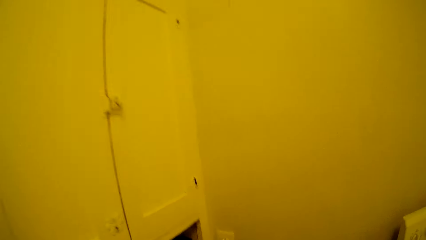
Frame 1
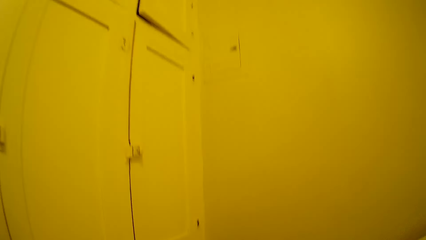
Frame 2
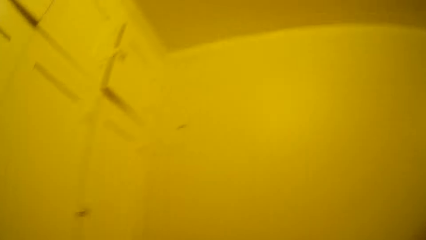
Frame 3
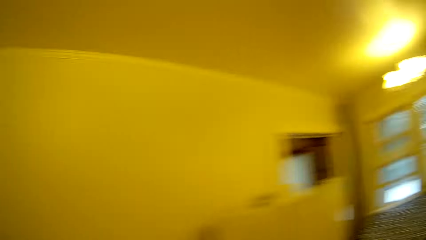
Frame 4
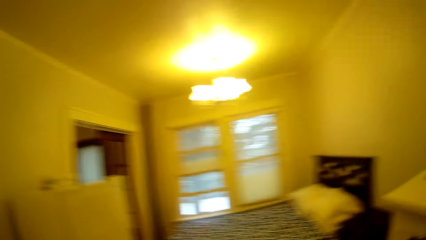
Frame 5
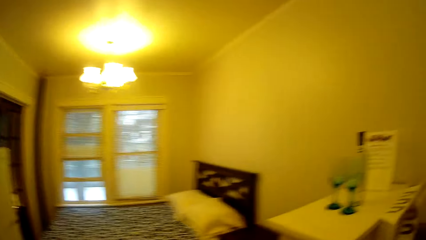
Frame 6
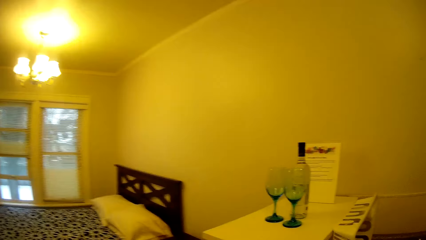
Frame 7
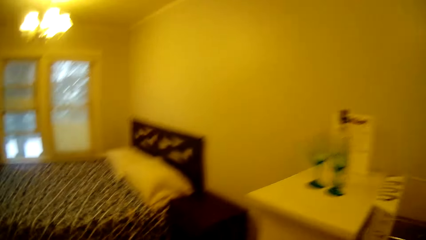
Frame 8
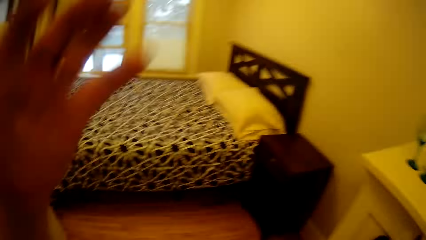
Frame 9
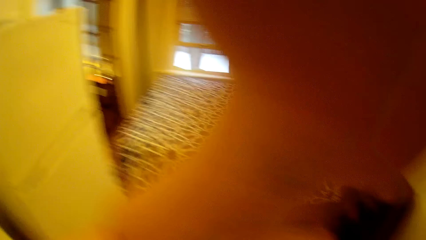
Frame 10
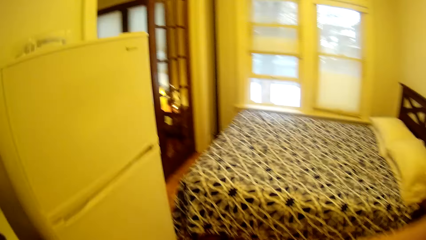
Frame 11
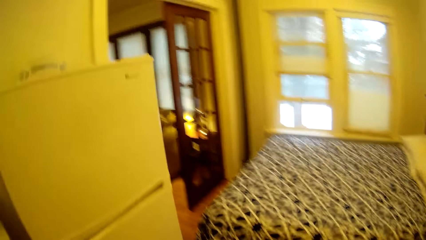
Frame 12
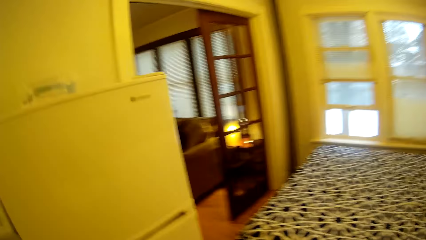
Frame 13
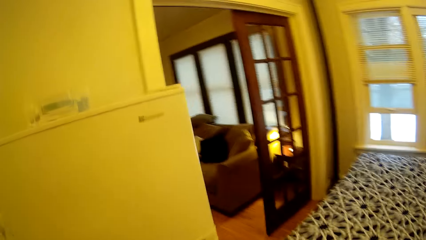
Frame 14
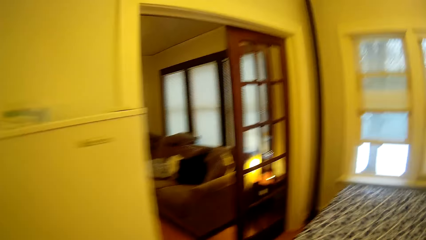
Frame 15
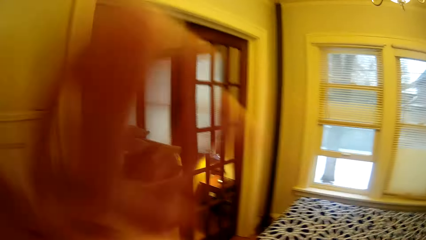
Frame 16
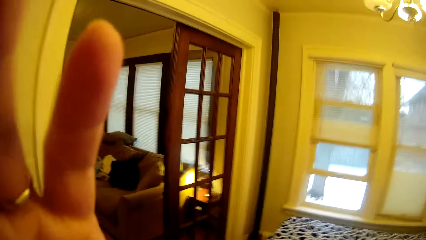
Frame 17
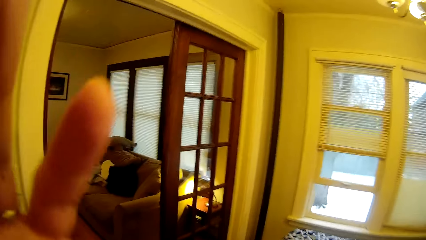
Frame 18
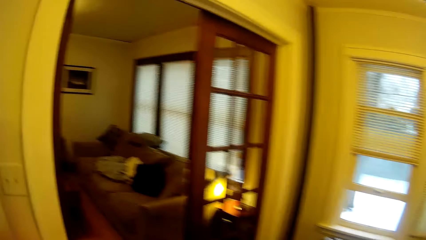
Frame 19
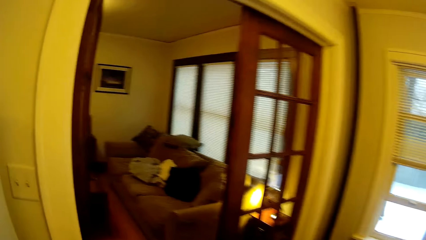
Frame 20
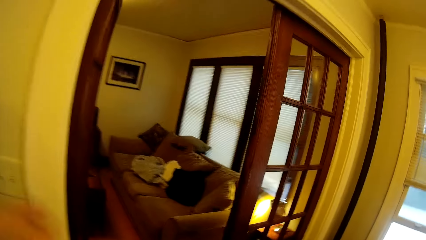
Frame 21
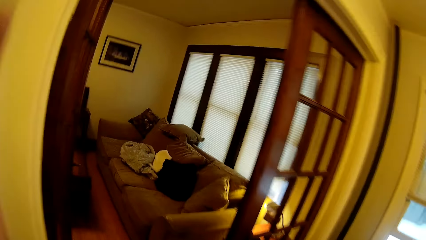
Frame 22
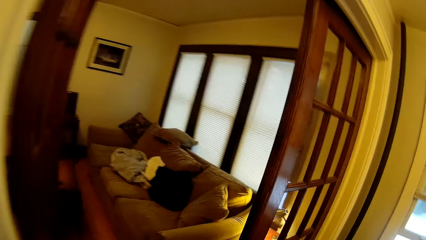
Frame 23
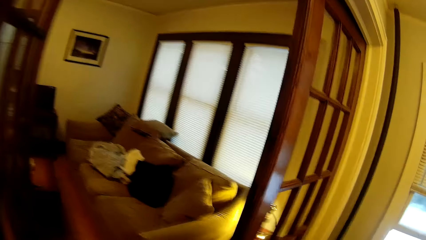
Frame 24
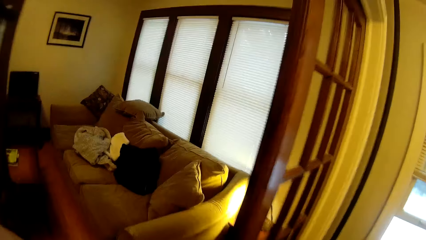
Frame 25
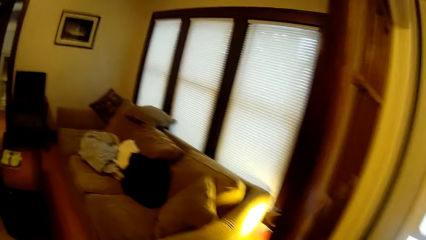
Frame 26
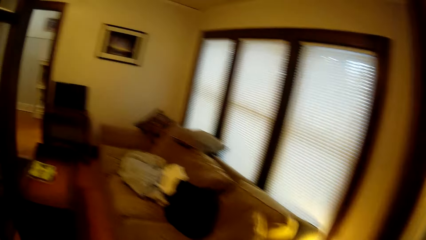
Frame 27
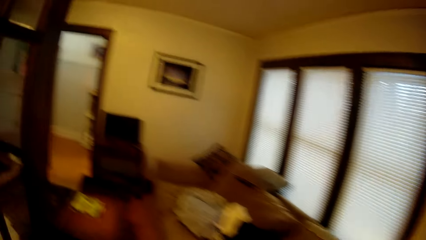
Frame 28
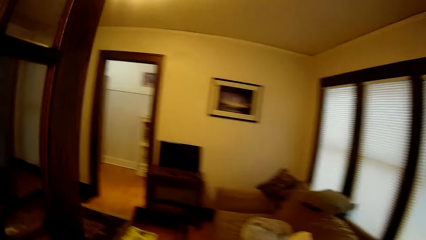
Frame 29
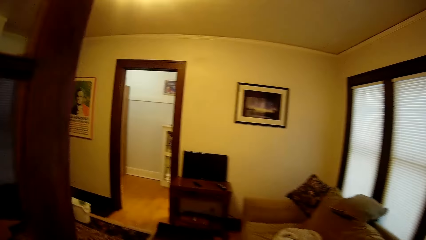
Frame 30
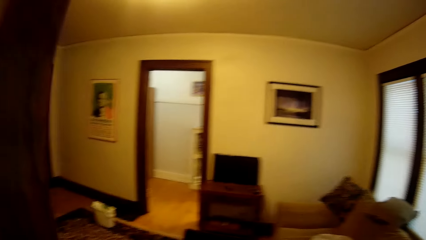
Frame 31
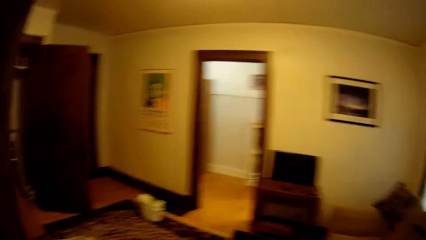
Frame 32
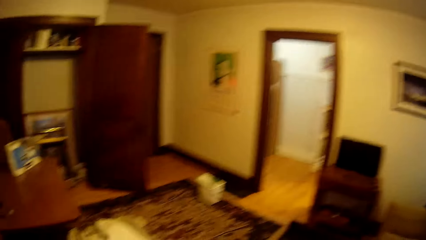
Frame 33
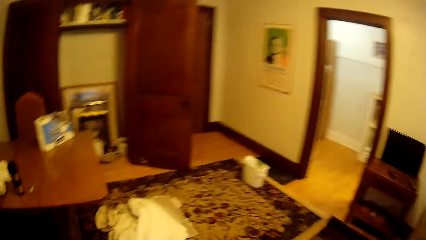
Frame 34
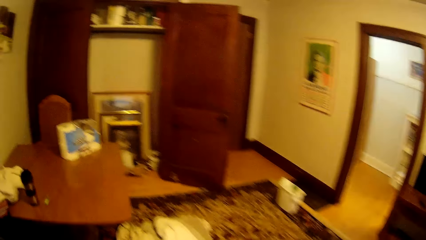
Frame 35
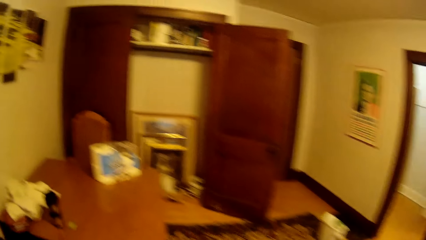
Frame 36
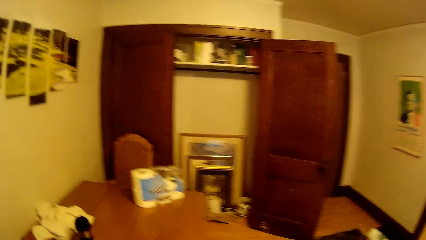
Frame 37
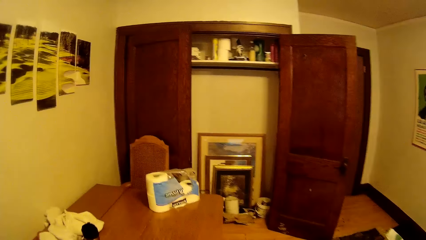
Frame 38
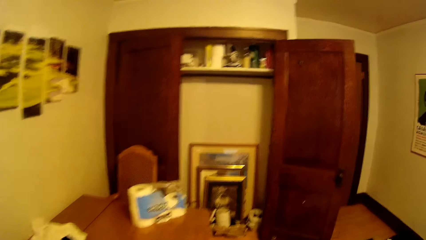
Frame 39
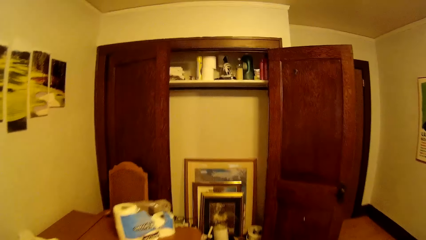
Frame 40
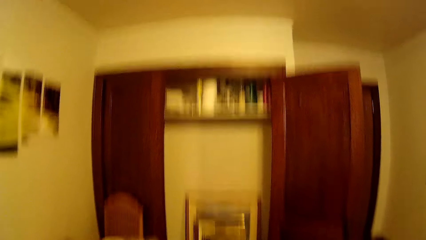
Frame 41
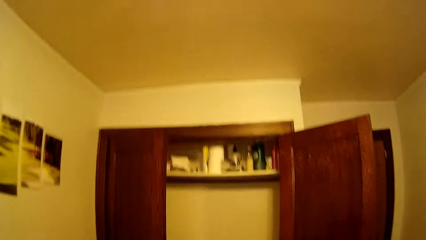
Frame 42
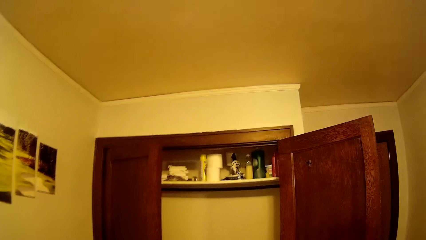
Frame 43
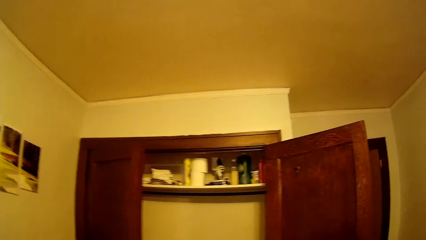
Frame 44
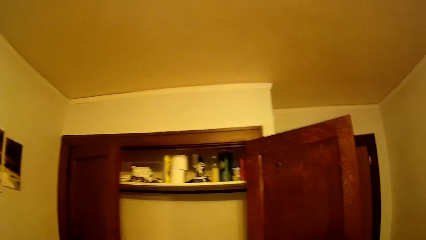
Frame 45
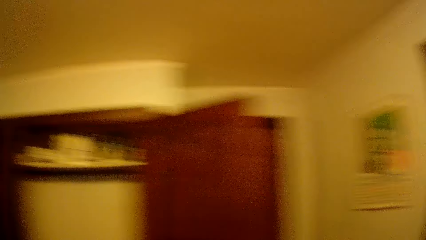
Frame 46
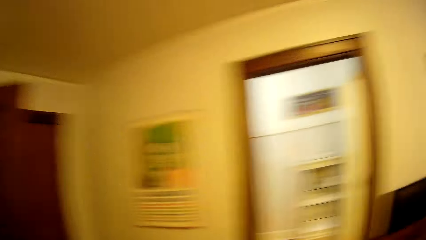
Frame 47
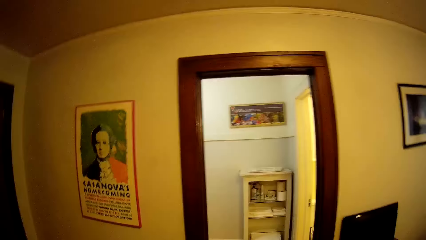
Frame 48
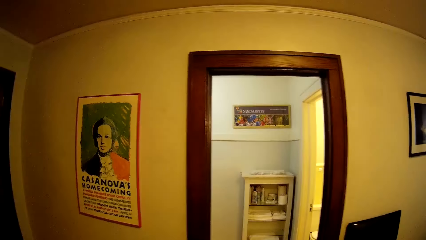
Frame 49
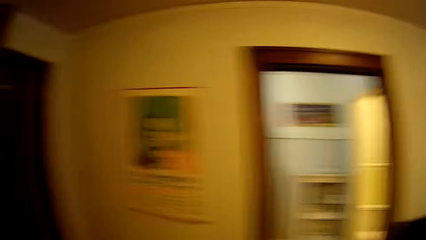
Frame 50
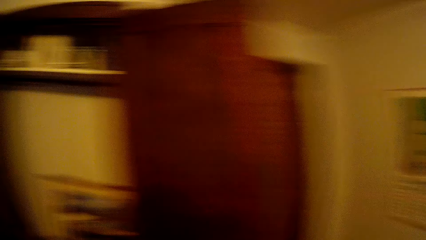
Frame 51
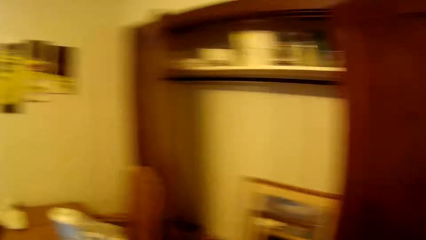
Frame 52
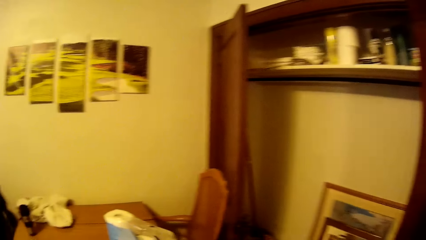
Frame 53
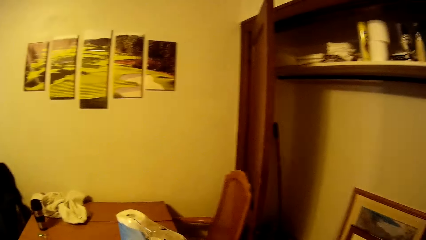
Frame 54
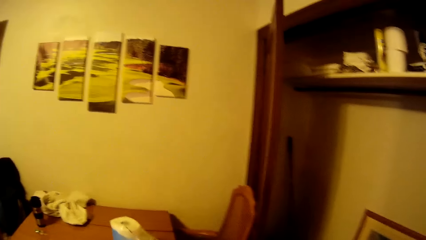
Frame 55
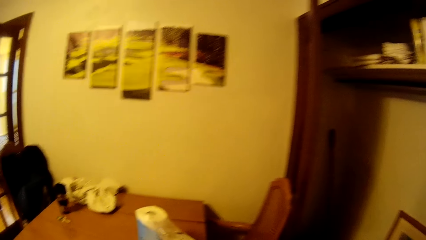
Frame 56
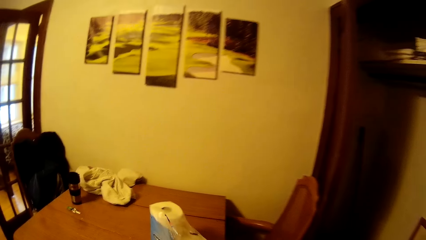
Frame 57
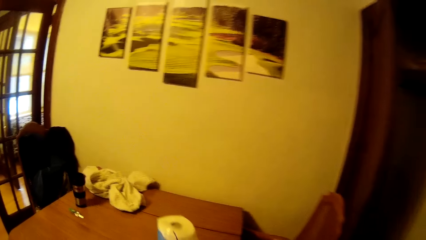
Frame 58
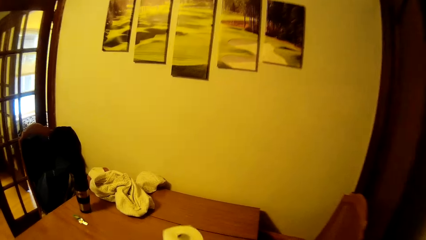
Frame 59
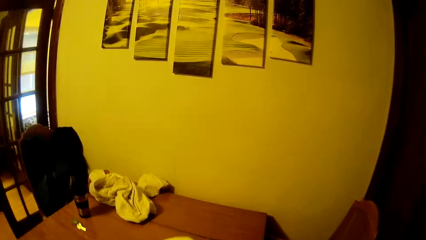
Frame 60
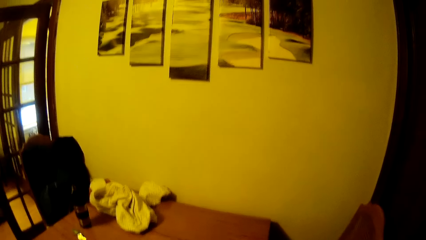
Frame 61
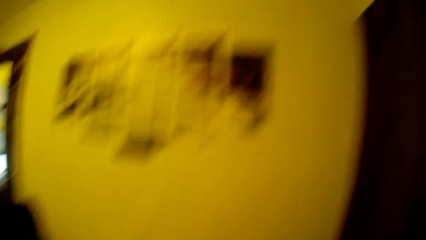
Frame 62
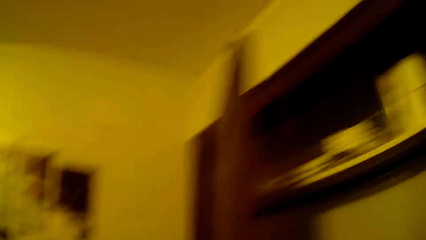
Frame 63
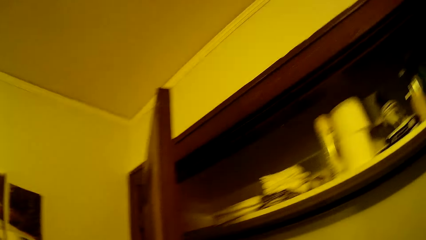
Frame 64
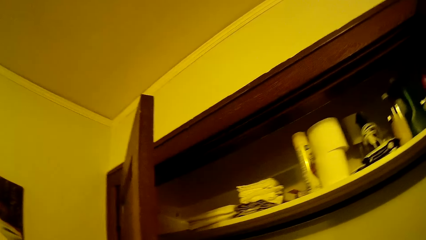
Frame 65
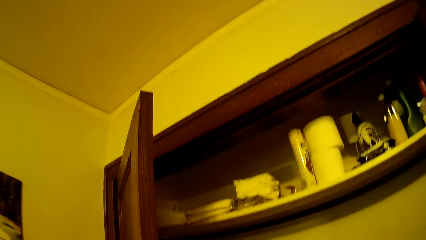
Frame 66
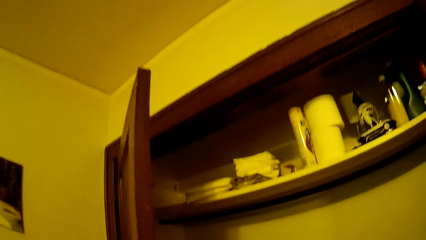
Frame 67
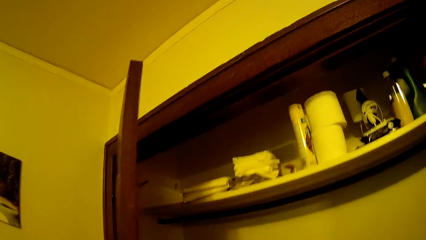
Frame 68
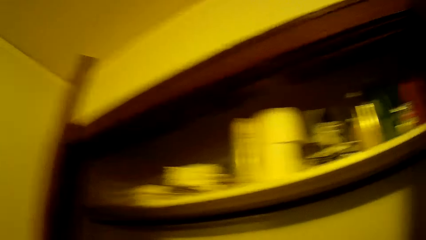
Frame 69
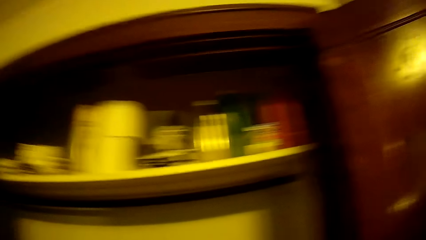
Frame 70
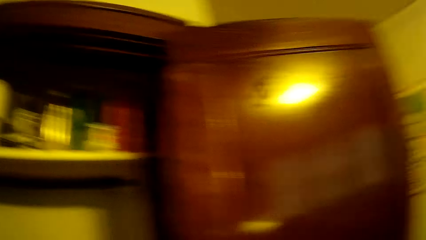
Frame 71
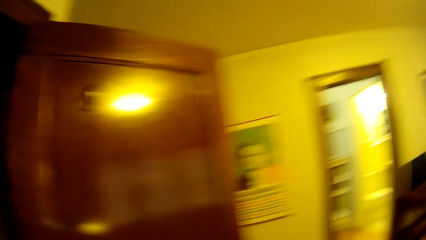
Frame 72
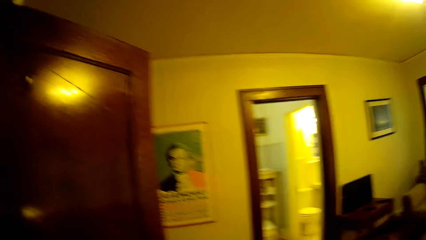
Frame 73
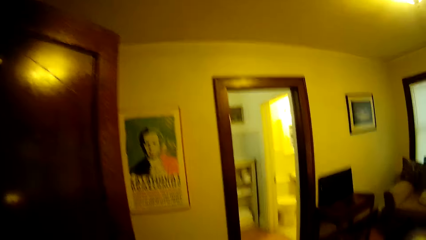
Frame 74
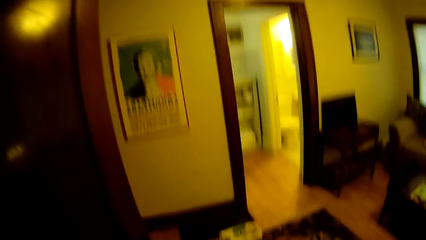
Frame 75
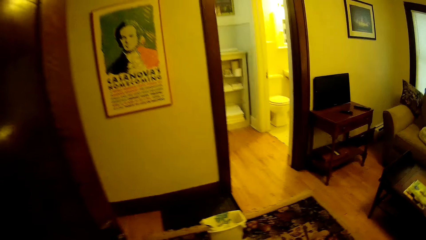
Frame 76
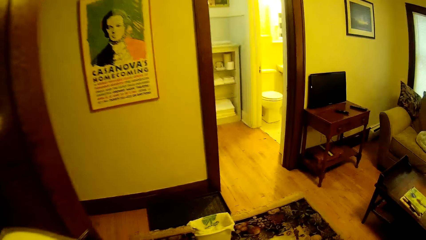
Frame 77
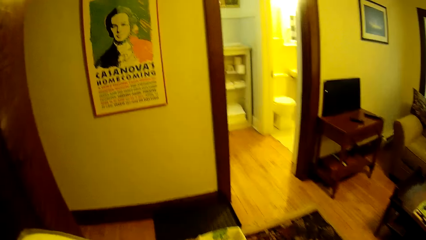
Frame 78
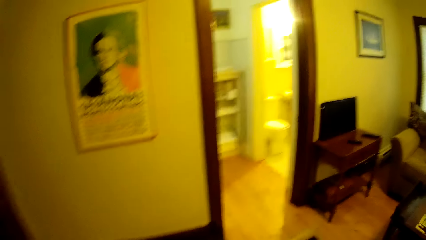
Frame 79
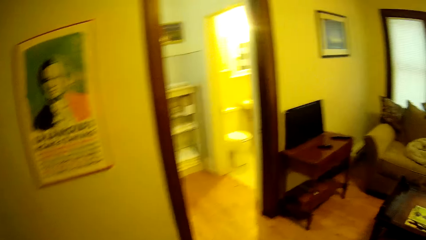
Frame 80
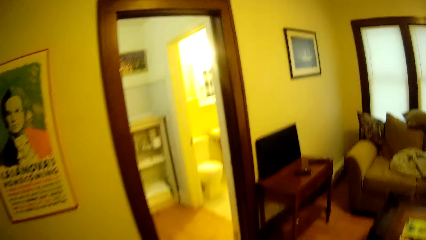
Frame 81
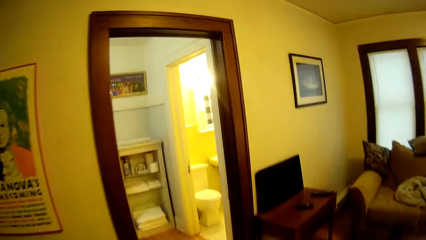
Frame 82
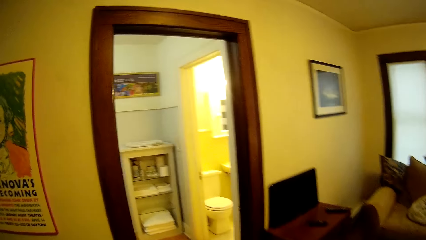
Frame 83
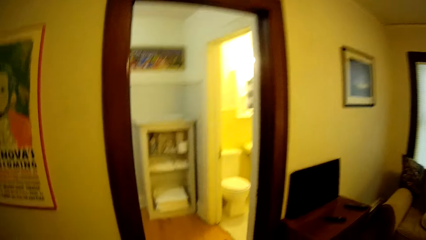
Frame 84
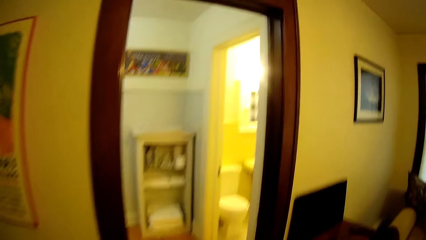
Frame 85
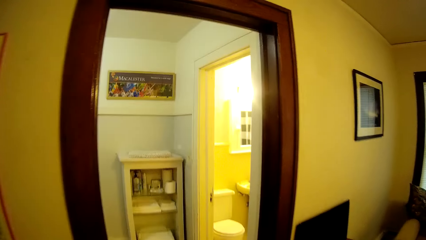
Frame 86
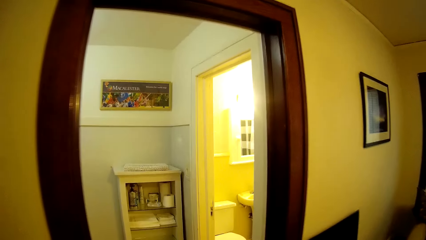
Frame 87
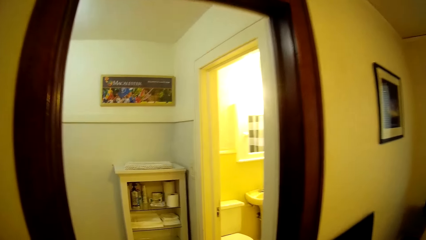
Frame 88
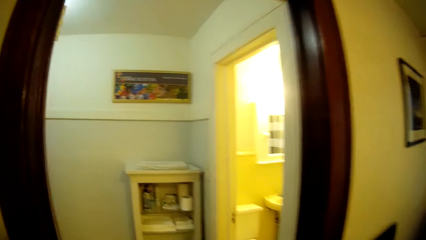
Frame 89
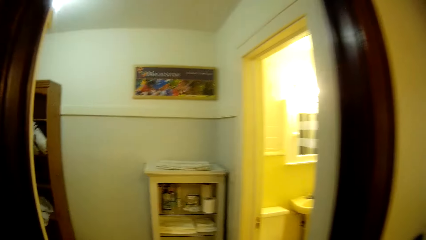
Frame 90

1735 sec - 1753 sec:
The camera wearer adjusts a hand. They walk around in the house.
